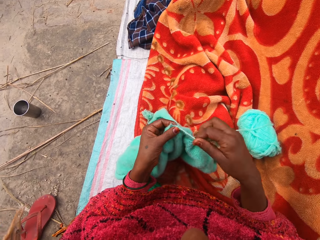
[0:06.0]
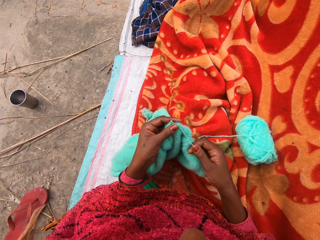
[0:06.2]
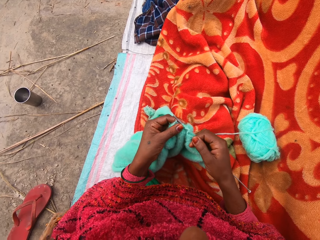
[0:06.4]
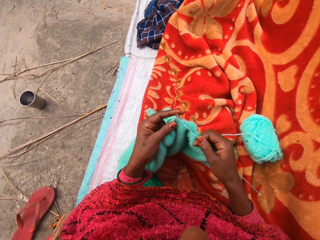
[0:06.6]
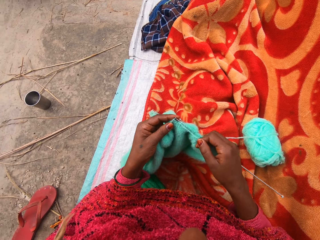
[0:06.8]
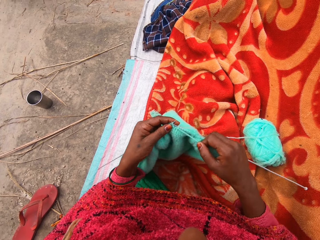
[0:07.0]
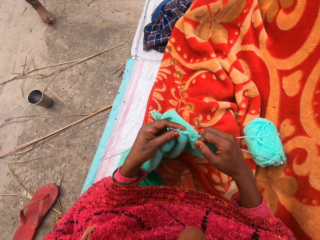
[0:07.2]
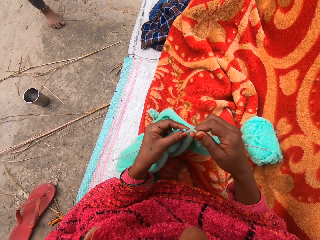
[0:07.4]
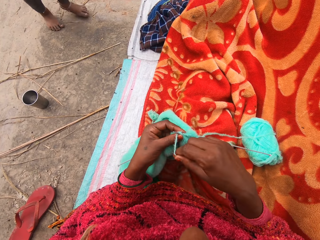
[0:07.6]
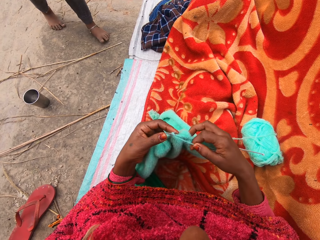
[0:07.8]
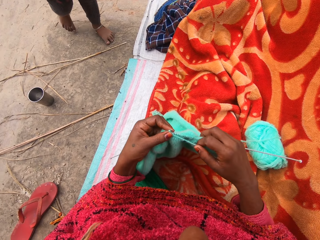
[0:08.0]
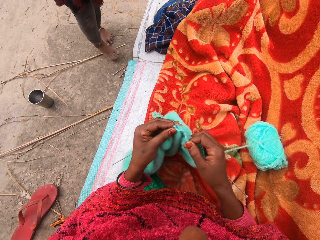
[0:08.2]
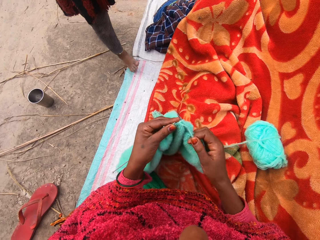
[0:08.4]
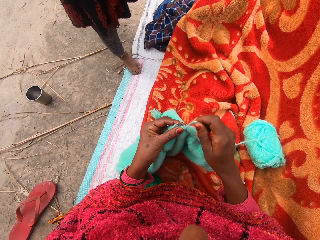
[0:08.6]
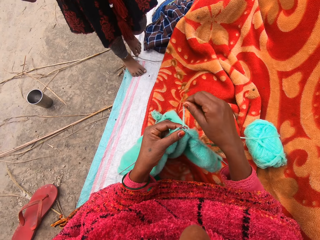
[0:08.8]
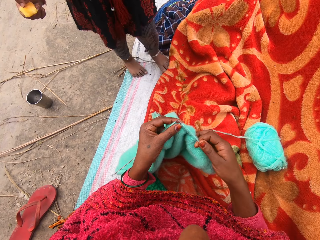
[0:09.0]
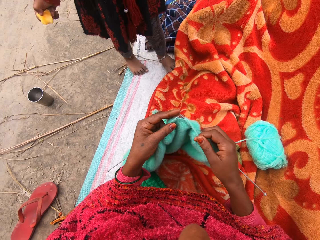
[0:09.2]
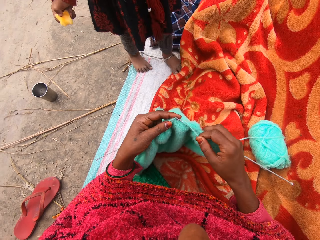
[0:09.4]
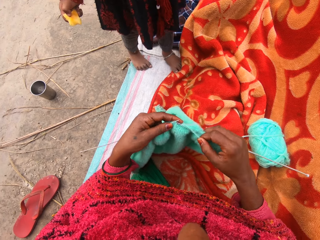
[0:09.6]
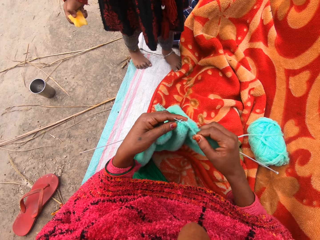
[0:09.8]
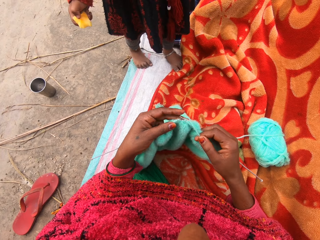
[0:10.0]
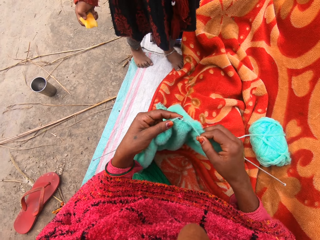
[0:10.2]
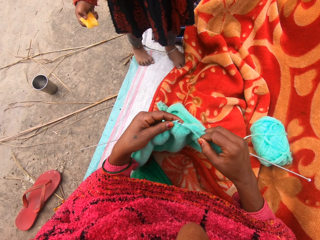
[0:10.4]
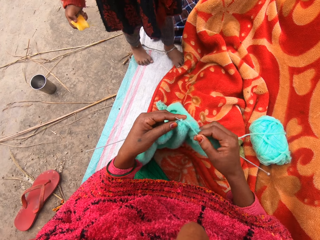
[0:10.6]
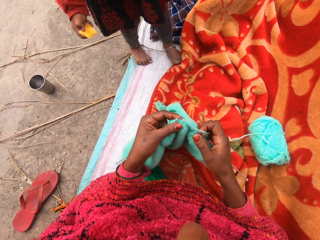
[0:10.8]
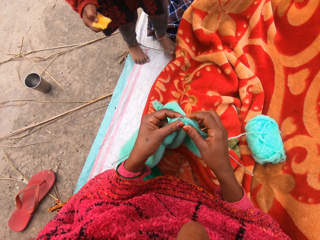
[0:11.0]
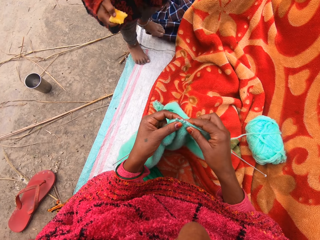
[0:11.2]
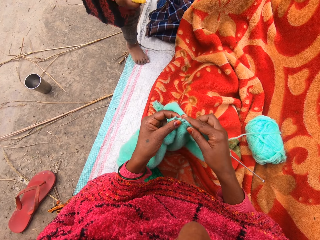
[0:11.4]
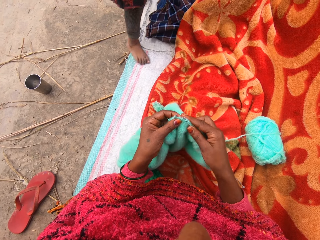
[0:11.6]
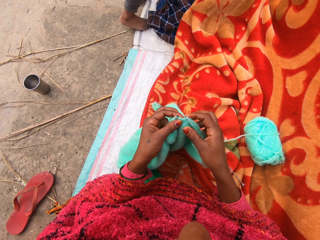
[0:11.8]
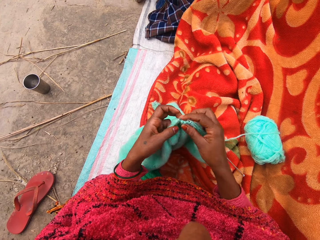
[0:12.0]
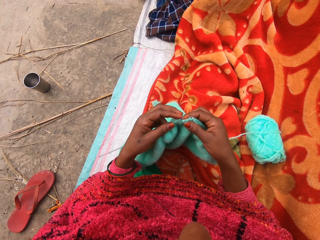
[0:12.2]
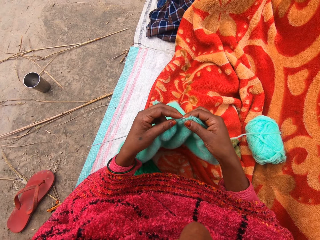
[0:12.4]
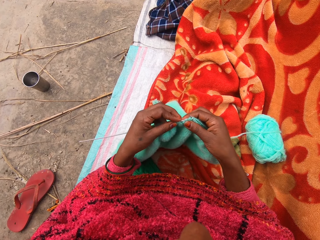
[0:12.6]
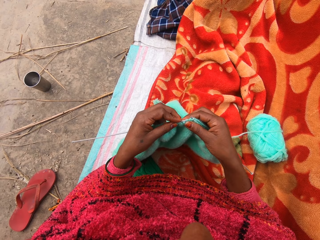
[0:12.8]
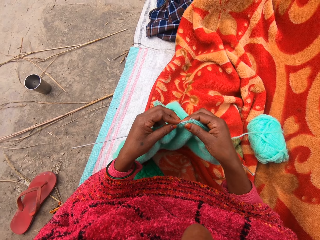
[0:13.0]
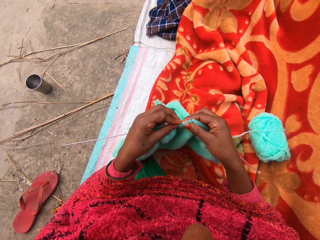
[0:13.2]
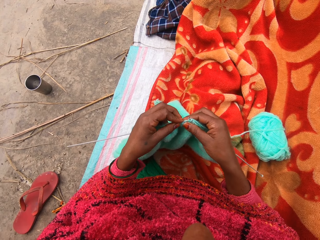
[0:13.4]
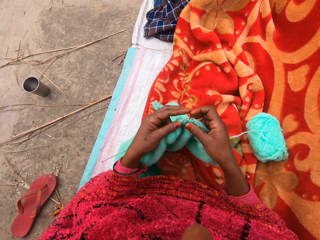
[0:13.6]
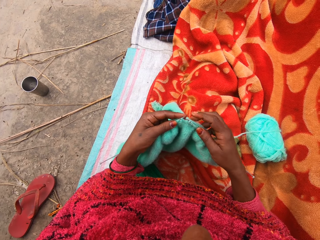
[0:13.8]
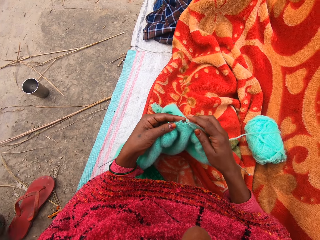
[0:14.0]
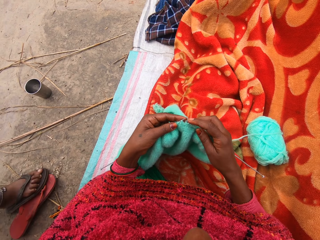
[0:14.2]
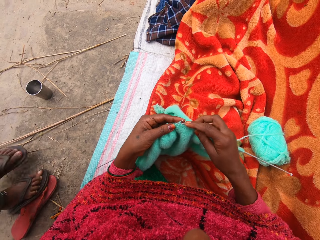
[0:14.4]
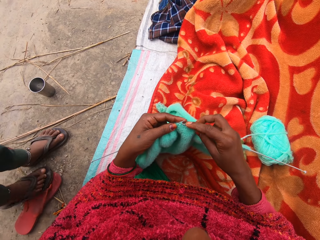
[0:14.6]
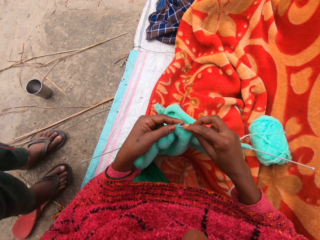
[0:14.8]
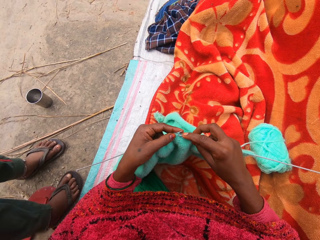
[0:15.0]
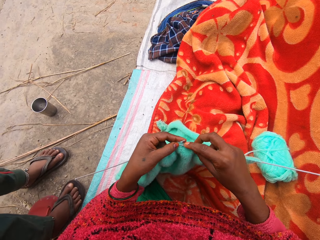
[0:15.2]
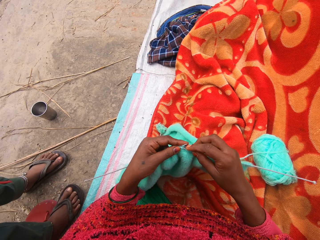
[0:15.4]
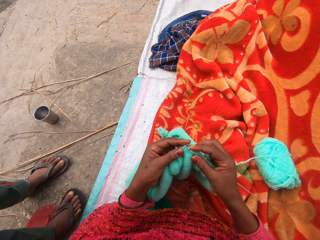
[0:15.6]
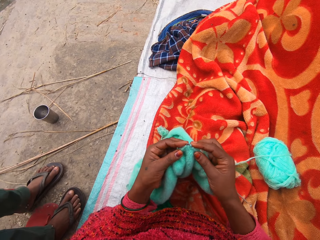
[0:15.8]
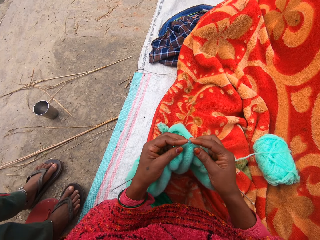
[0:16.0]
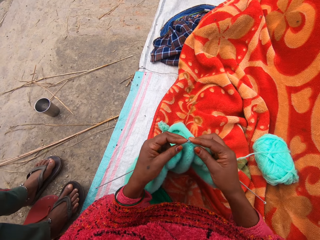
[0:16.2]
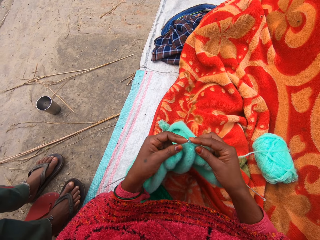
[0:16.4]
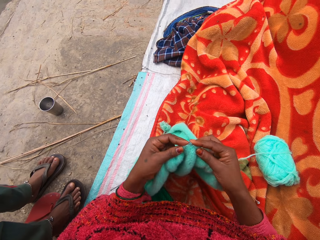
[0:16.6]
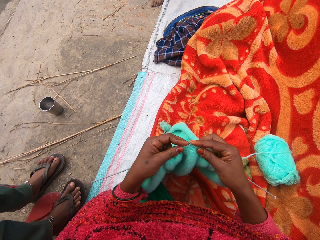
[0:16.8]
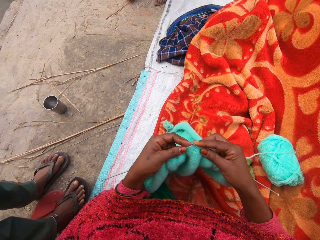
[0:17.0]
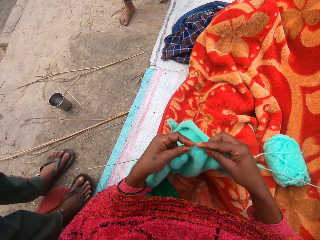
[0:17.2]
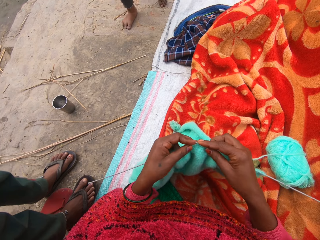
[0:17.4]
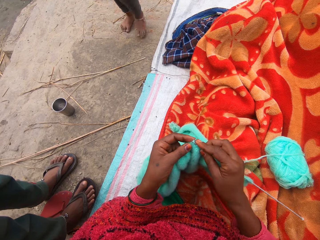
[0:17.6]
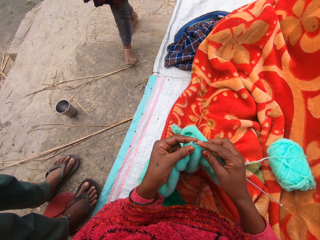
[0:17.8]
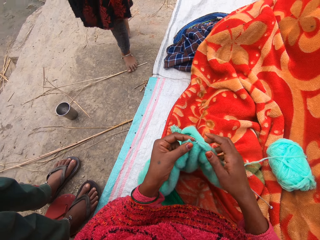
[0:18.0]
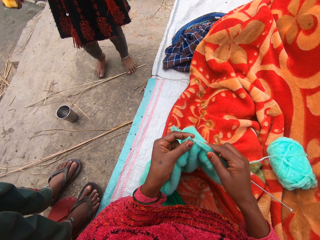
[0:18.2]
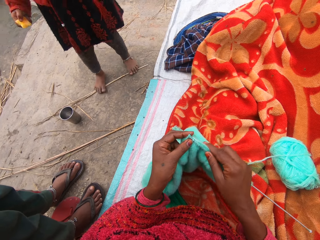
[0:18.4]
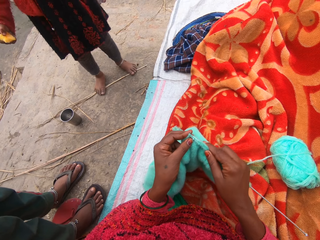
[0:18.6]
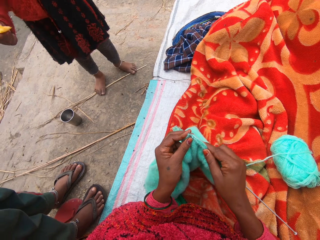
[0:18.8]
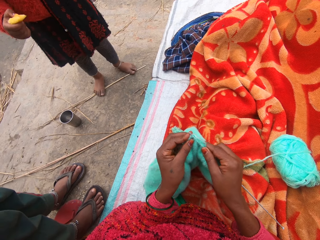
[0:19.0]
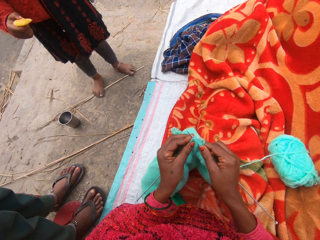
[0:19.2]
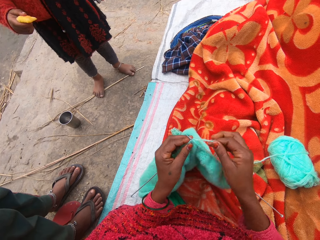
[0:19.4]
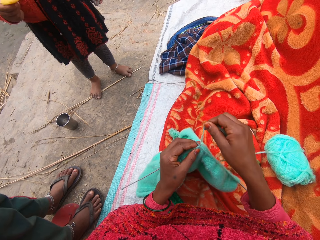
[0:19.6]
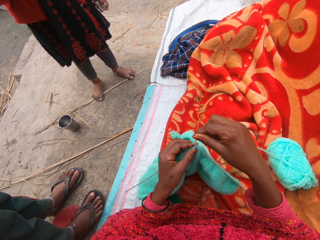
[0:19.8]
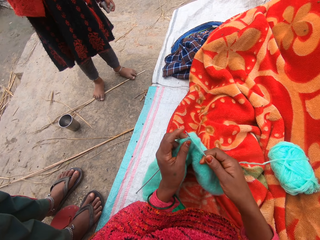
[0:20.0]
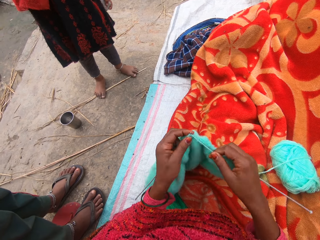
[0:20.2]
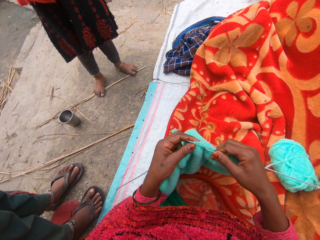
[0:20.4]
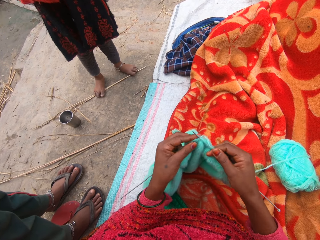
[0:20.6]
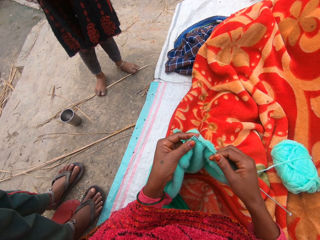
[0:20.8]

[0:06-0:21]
A girl stands next to the camera wearer. The camera wearer adjusts the knitted yarn with her hand. The girl walks away from the camera wearer. The camera wearer talks to a woman. She inserts one of the knitting needles on the knitted yarn. She talks to the woman. A man stands beside the camera wearer. The camera wearer knits the yarn with the knitting needles. She talks to the woman. The girl walks towards the camera wearer. The camera wearer knits the yarn with the knitting needles.

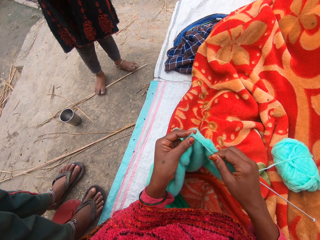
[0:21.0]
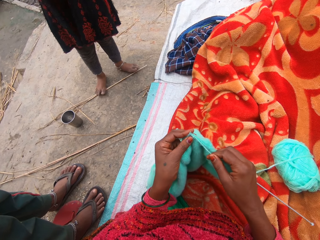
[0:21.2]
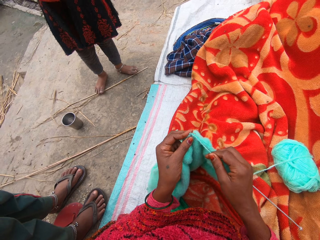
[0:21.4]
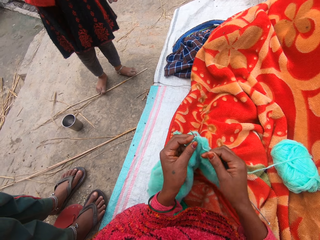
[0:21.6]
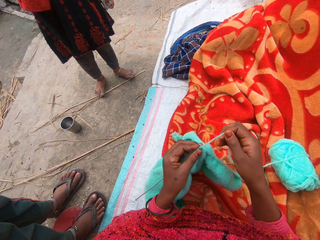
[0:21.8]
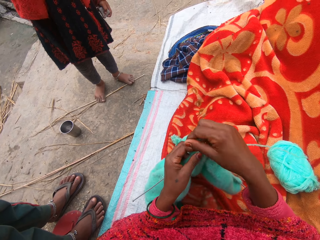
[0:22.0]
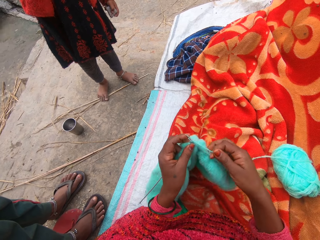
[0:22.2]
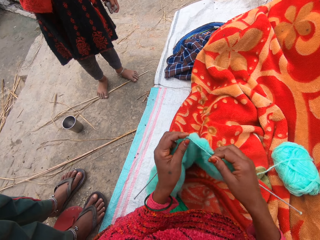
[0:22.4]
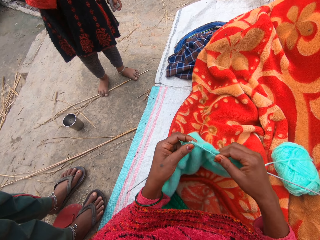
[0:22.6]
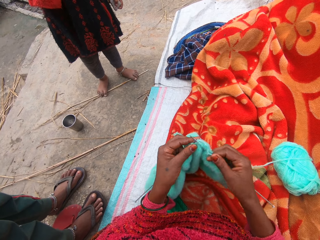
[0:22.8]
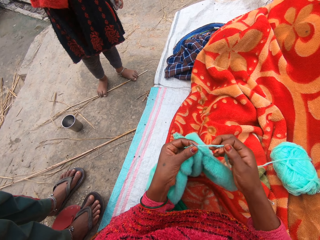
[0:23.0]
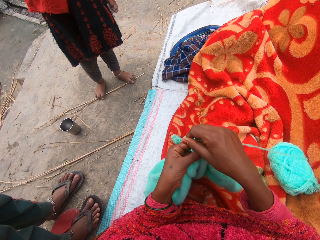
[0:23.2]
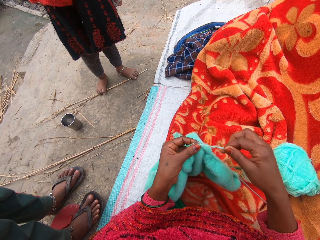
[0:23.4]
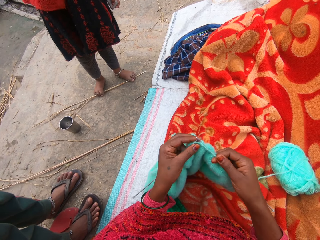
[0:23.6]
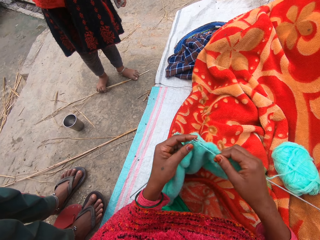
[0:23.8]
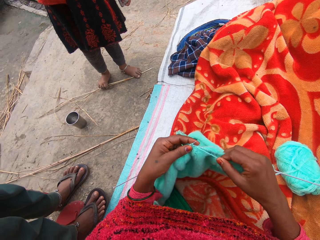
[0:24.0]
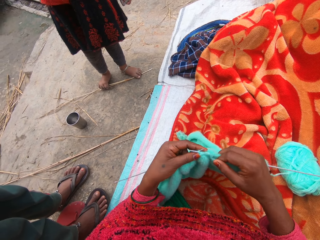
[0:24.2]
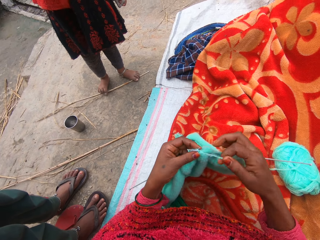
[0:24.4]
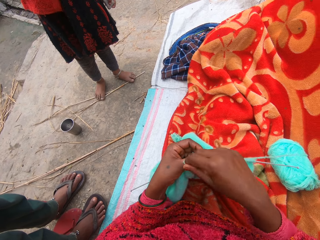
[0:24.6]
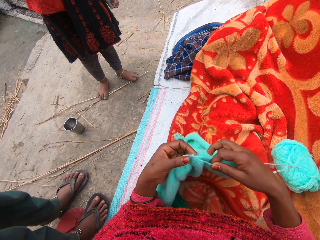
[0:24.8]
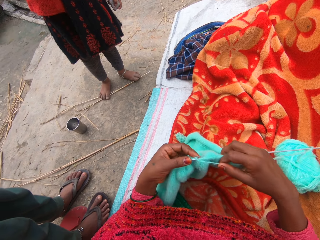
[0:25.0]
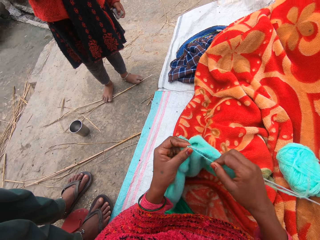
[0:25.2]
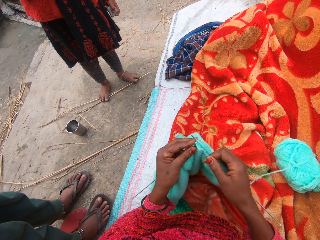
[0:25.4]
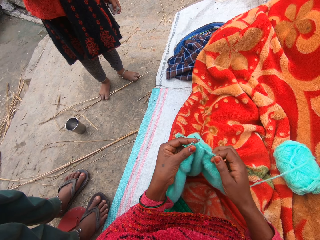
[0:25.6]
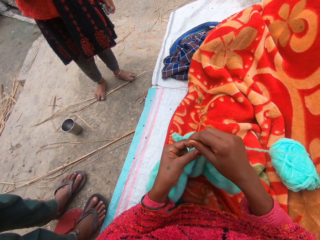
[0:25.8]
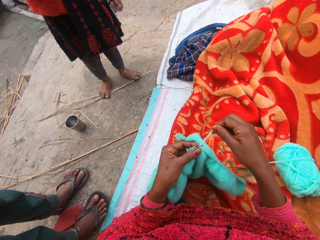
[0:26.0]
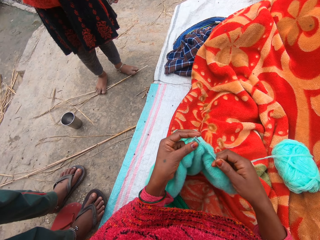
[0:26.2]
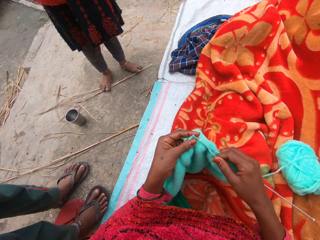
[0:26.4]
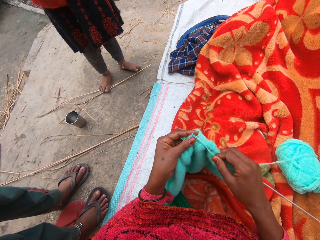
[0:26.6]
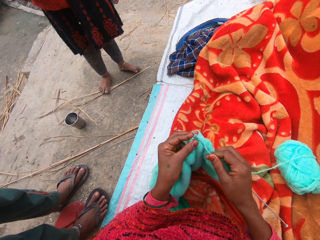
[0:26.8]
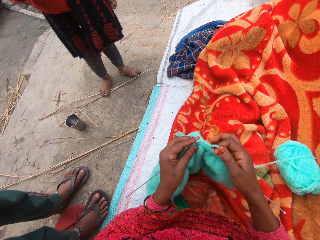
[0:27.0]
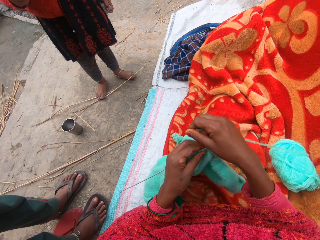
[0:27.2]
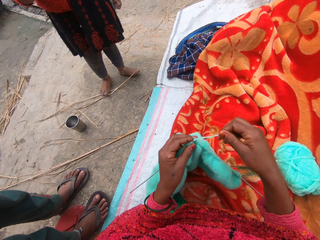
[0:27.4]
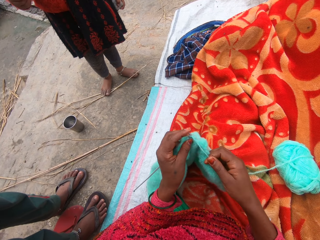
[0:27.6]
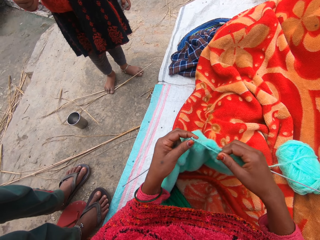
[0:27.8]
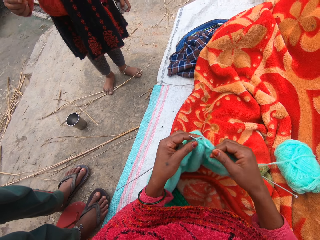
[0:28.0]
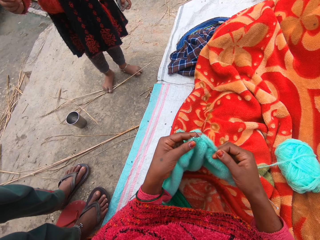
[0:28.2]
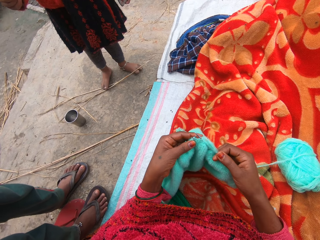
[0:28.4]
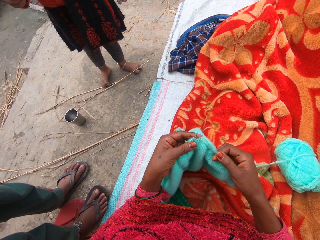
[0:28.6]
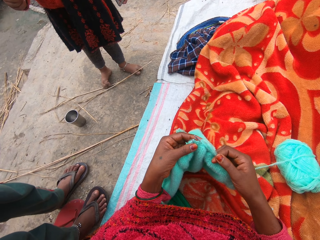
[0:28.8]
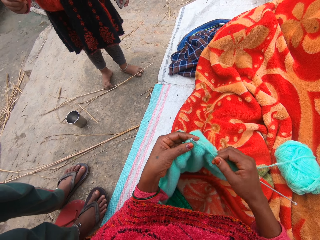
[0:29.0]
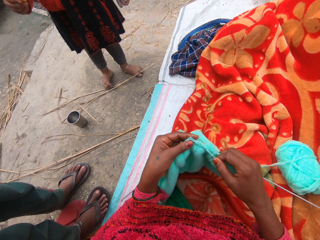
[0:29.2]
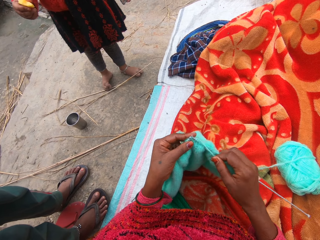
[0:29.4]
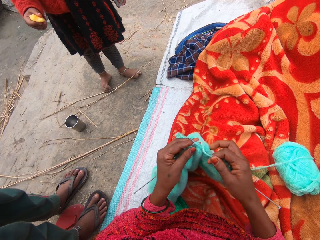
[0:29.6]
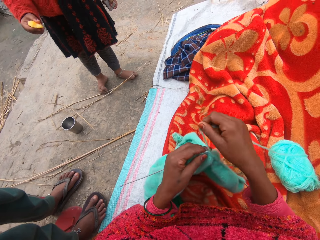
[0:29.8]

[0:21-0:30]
A woman talks to the camera wearer. The camera wearer knits the yarn with the knitting needles. They stare at the knitted yarn.
